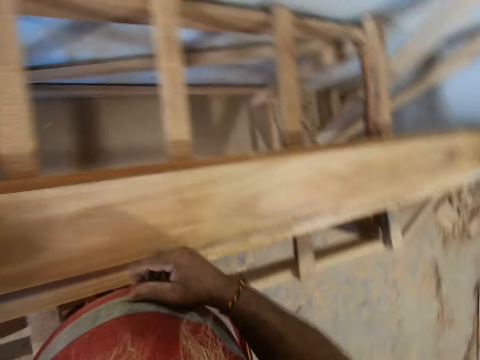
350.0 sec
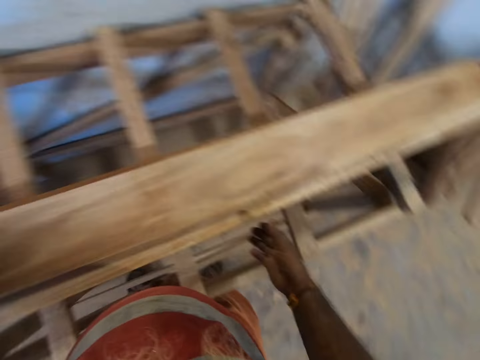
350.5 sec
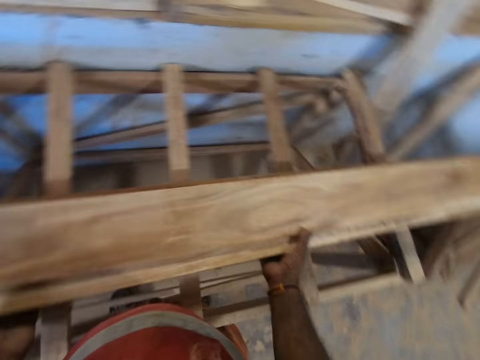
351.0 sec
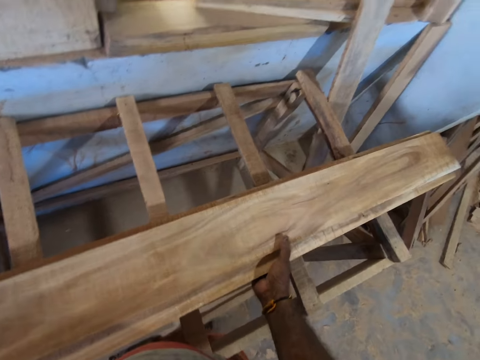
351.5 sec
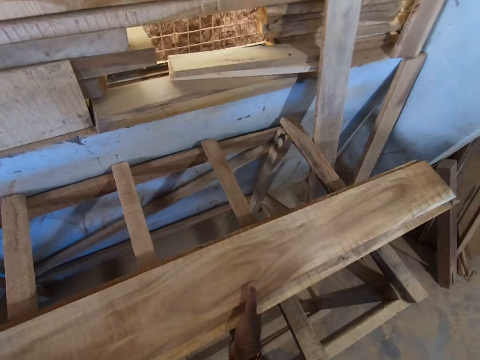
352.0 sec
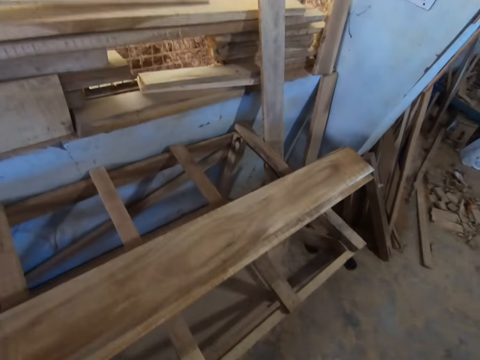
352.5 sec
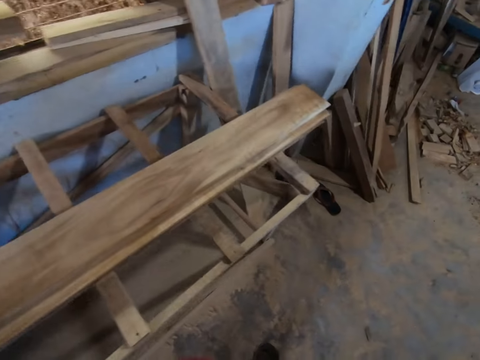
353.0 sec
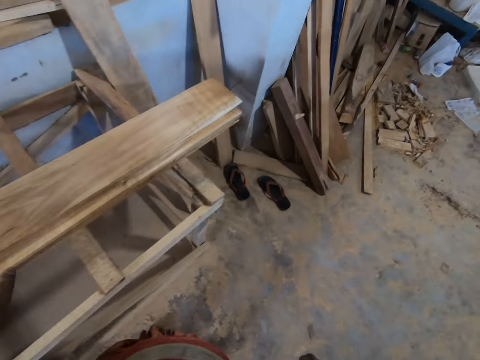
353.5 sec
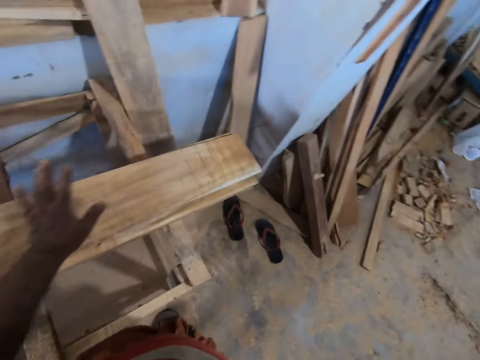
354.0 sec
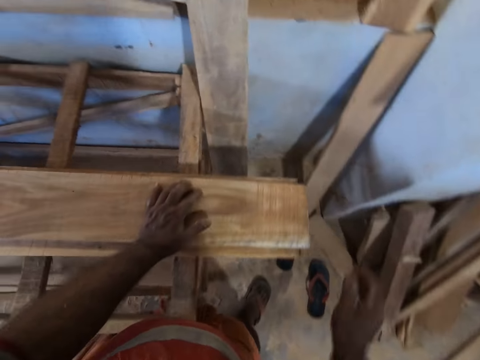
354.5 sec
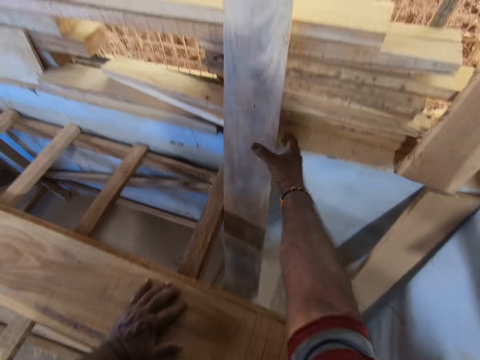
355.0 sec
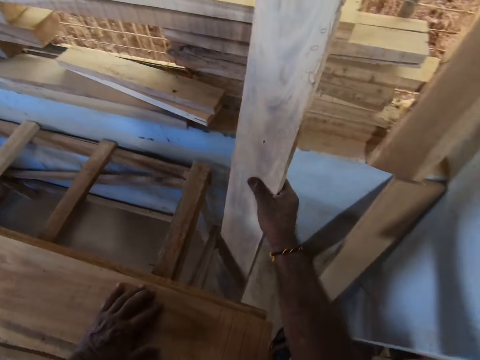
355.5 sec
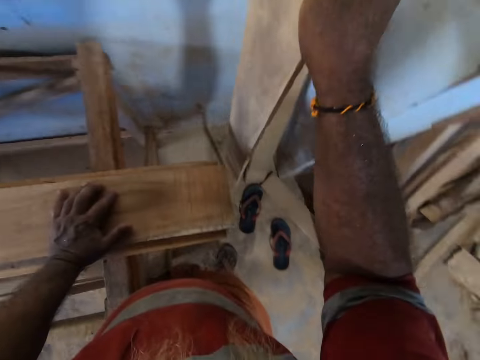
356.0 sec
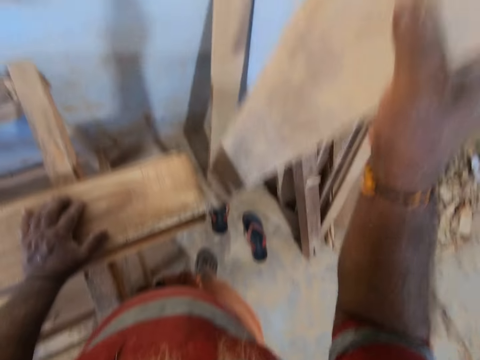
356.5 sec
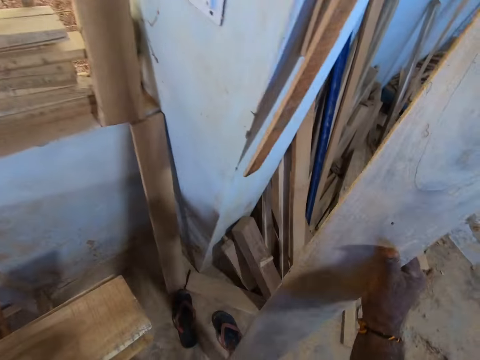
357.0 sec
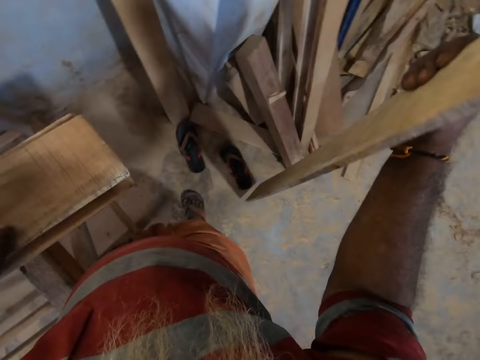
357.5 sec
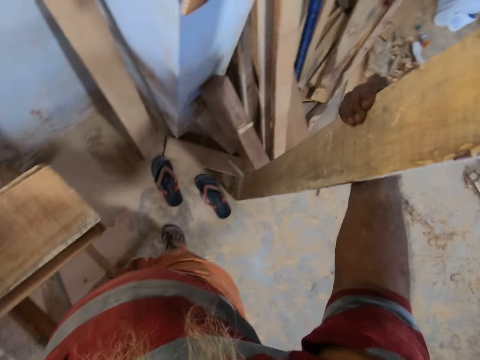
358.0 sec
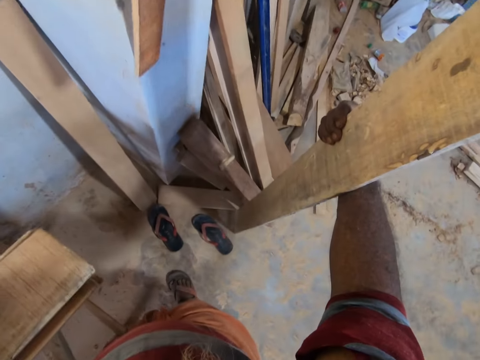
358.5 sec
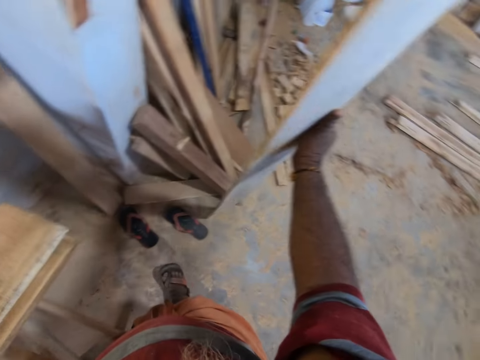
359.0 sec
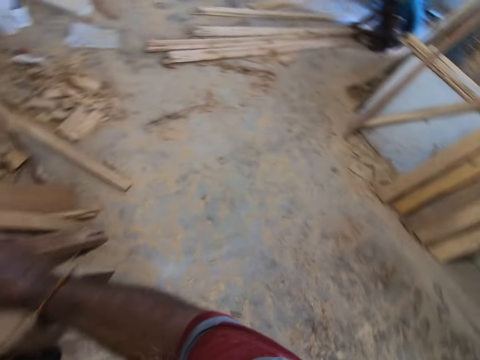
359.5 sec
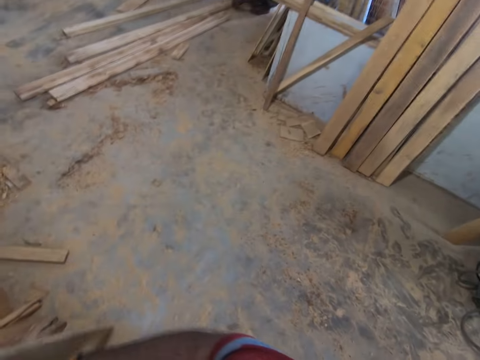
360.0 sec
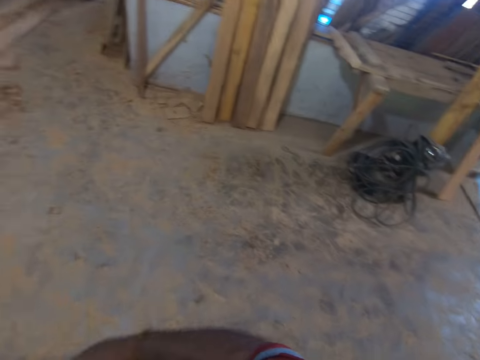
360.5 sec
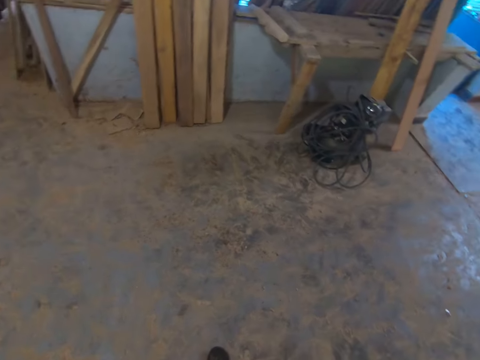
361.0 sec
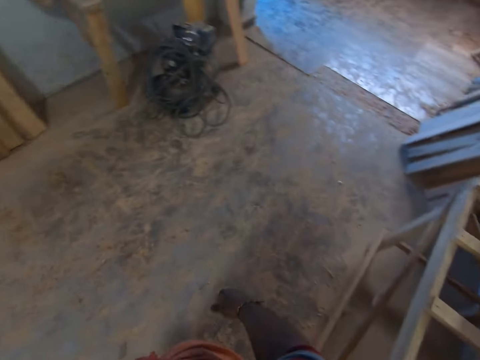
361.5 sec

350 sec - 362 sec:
The camera wearer pushes the wood. He moves around. He picks up a plank from a wall with his right hand. He hits the wood on the ground. He turns around.

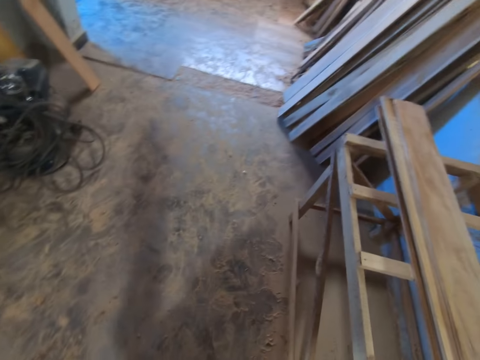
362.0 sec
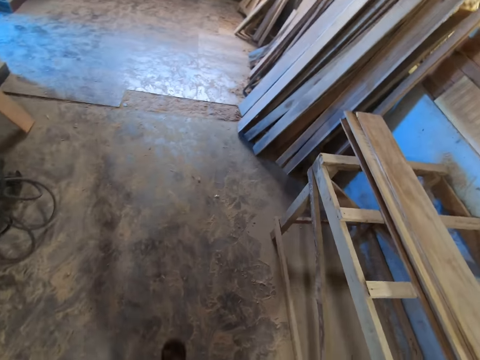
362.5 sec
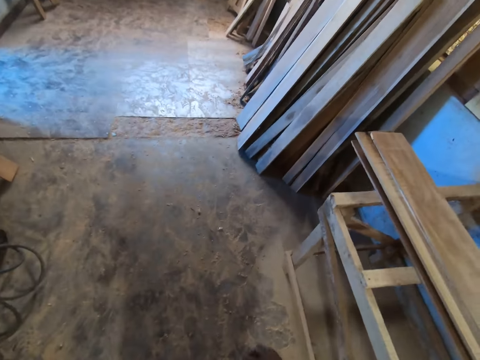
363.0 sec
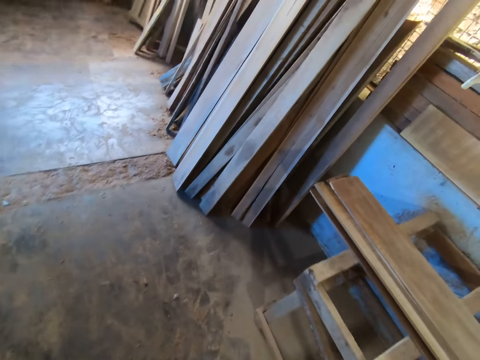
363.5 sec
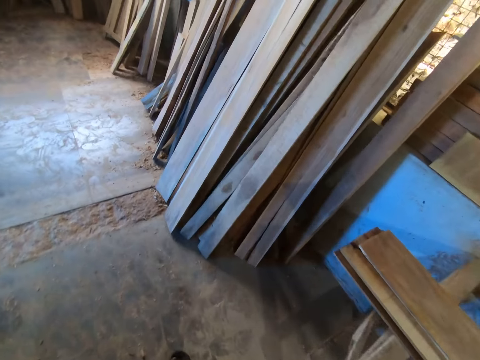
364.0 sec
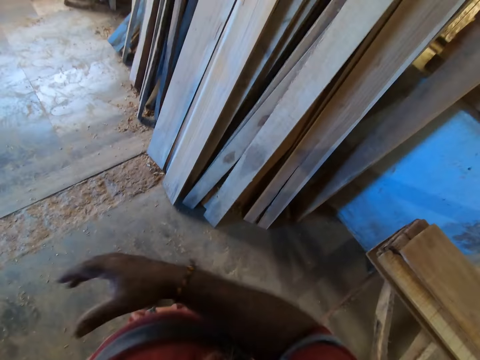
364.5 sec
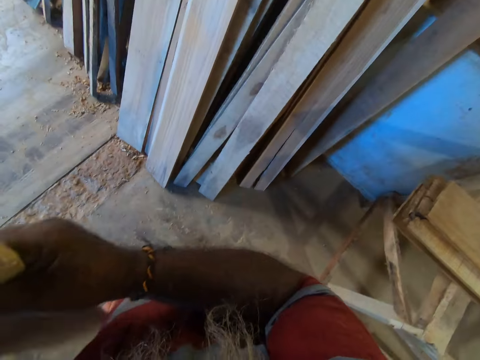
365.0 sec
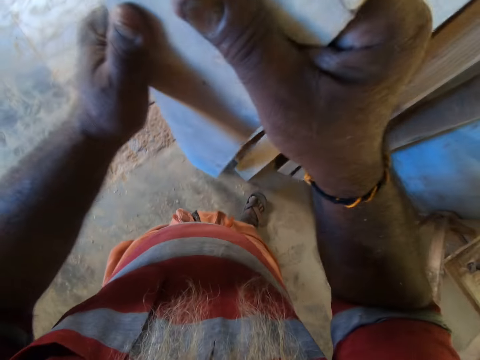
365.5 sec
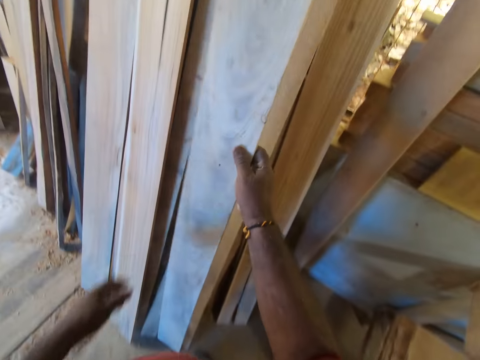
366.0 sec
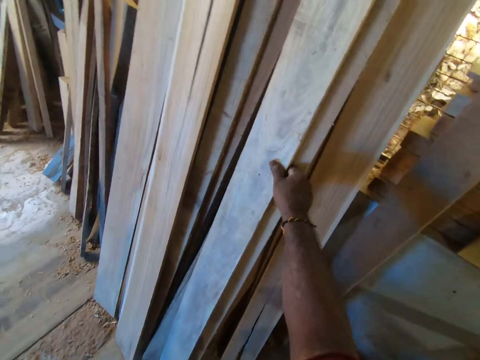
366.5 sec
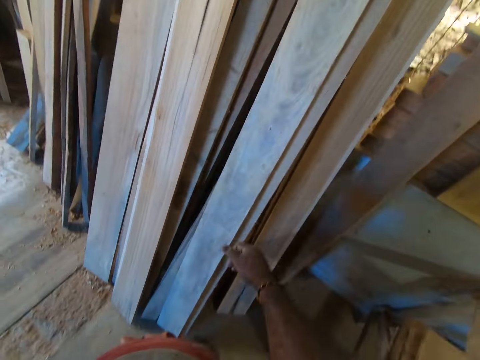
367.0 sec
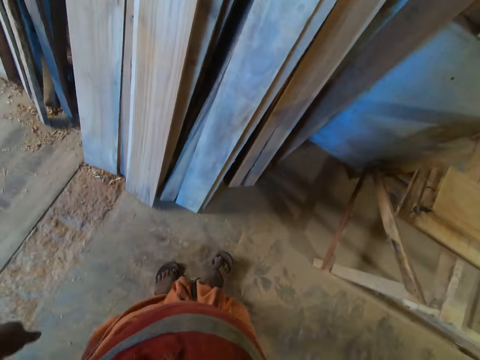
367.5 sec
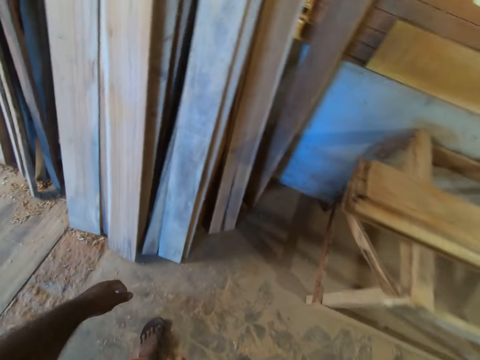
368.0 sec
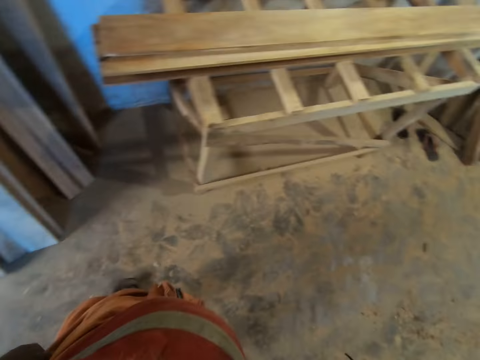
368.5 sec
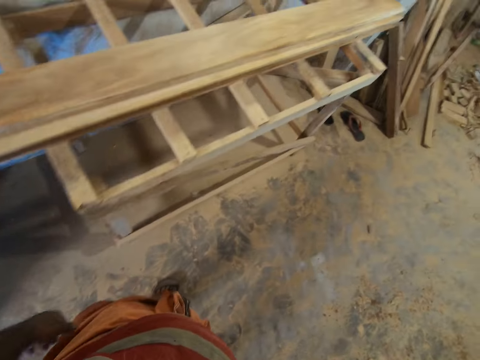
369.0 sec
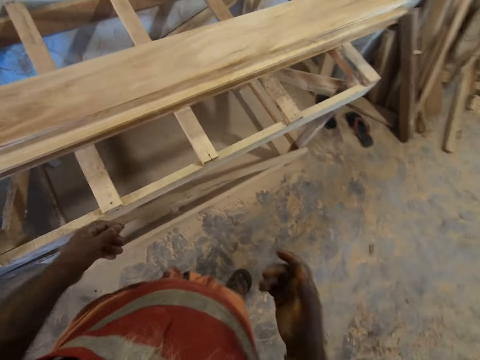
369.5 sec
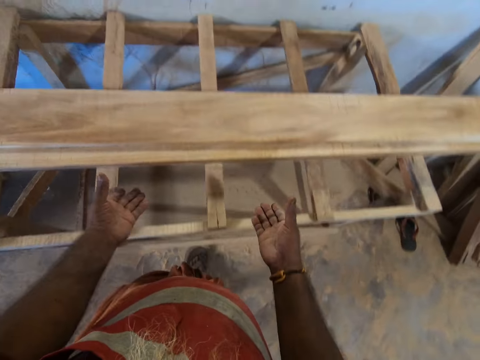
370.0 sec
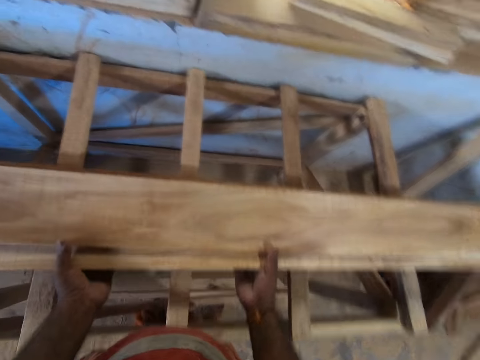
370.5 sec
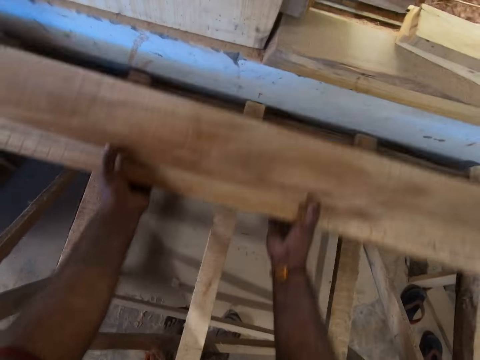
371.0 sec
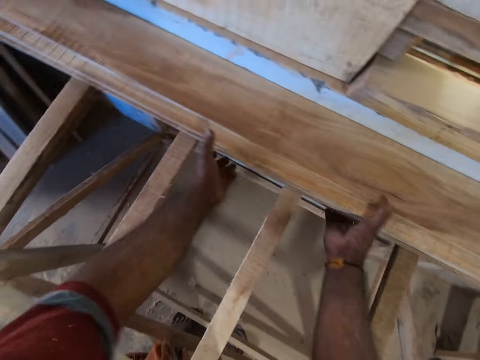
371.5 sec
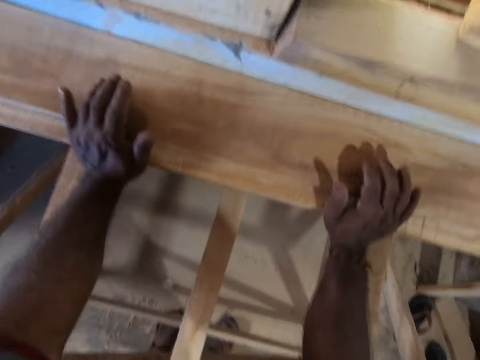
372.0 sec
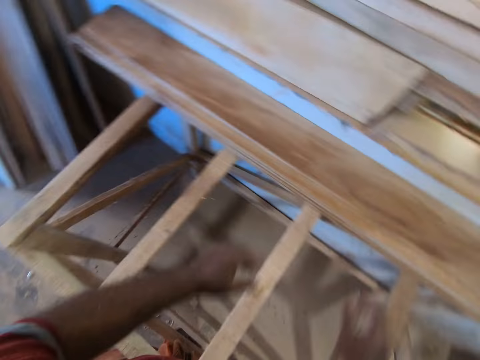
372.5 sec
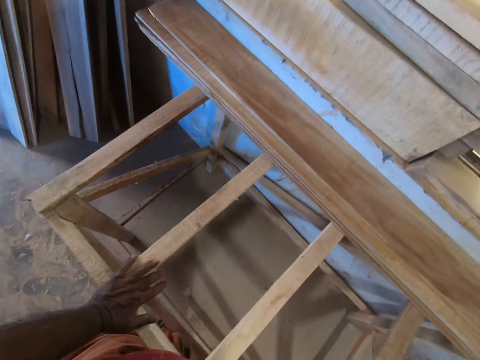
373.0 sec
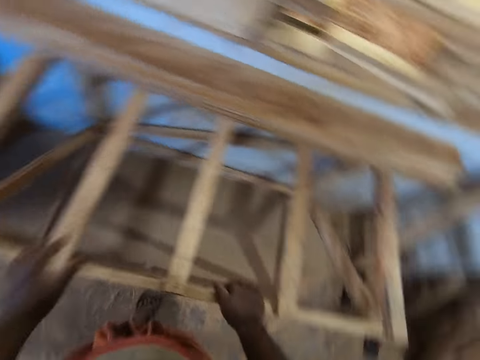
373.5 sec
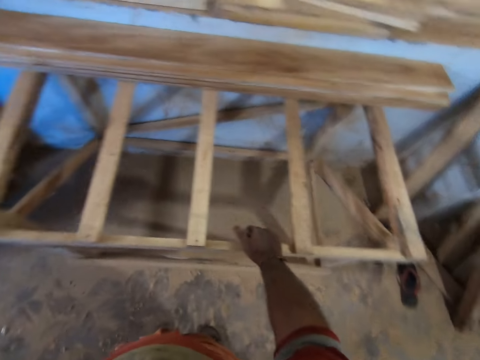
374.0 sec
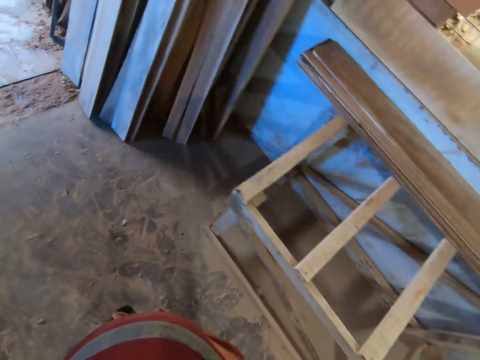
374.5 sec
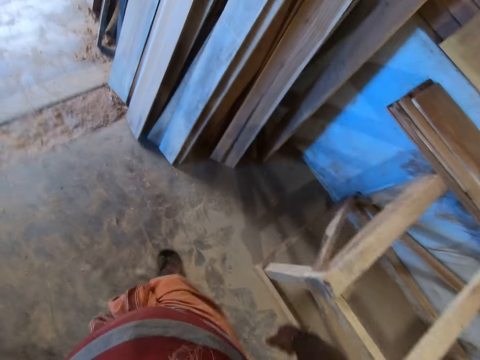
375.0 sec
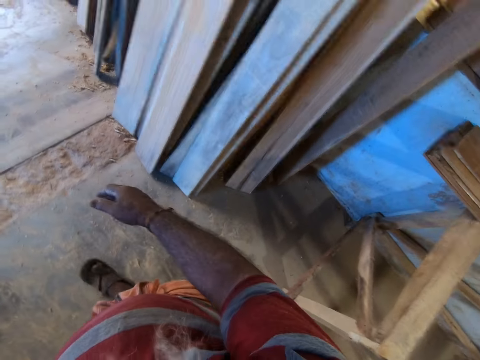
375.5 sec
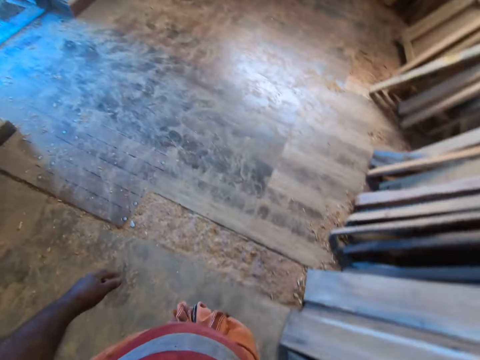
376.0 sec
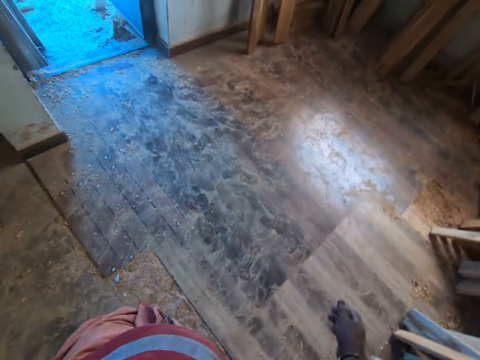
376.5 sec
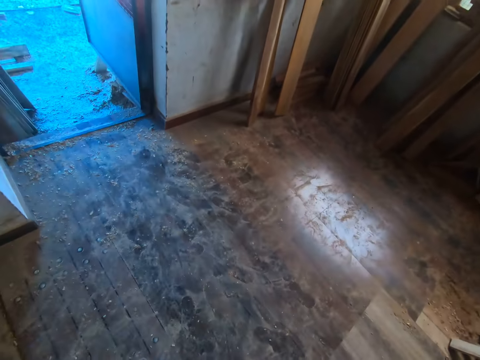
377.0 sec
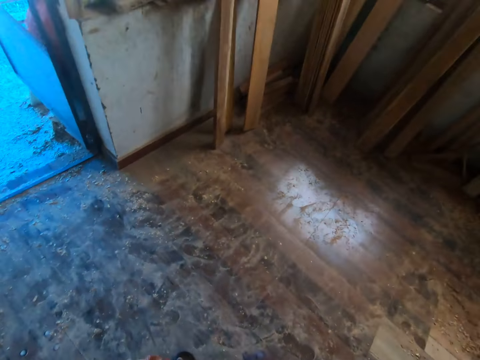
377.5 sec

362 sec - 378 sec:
The camera wearer moves around. He holds the planks with both hands. He drops the wood. He stacks the plank on some planks on the wall with his right hand. He moves around. He moves the planks on the table with both hands. He holds the wood. He moves around.
